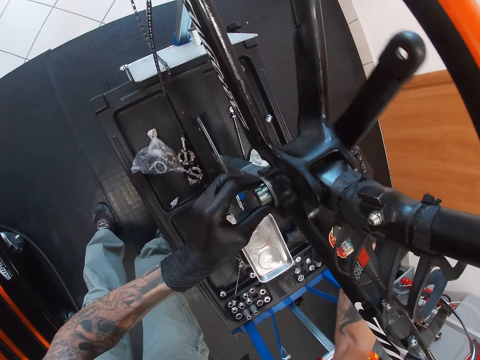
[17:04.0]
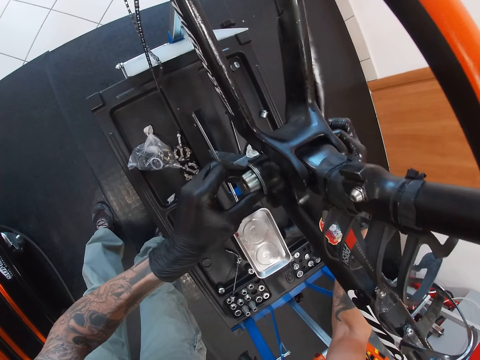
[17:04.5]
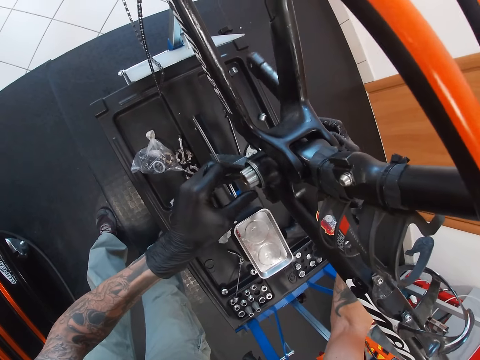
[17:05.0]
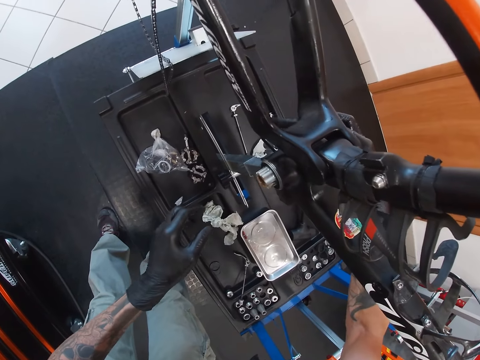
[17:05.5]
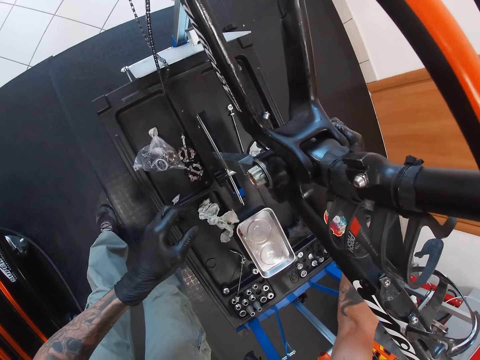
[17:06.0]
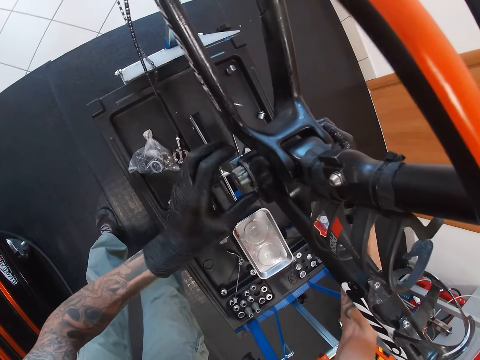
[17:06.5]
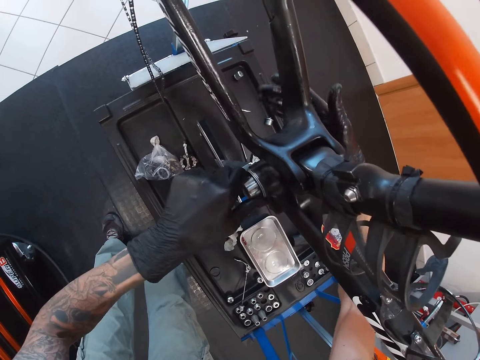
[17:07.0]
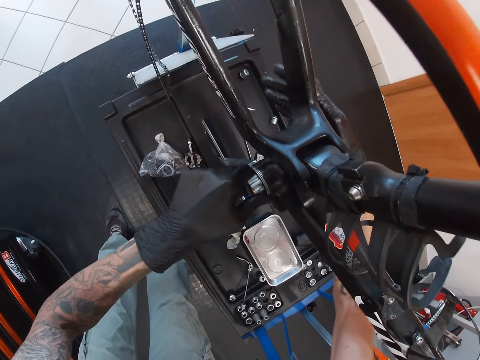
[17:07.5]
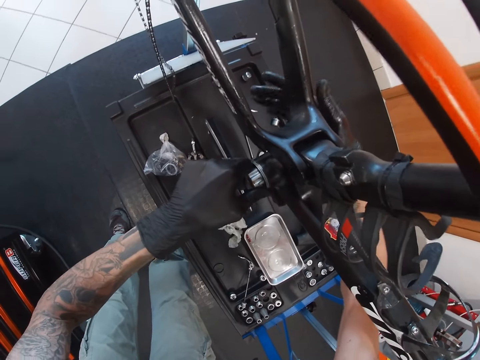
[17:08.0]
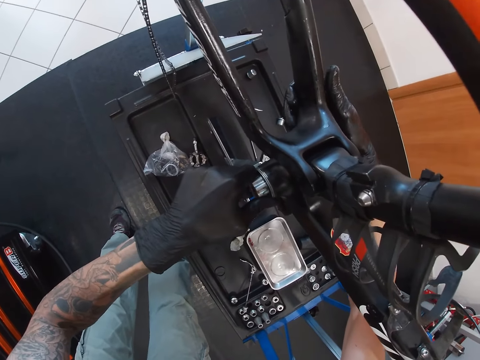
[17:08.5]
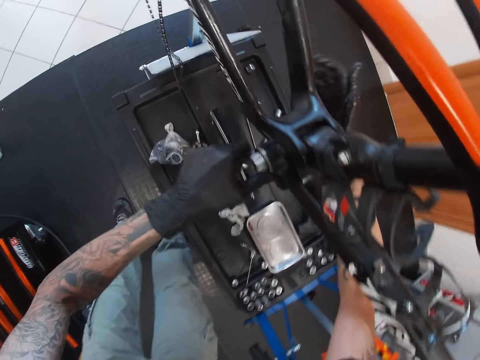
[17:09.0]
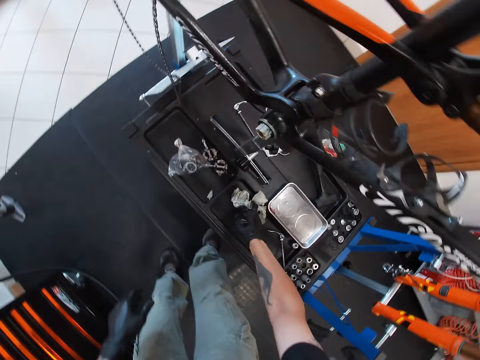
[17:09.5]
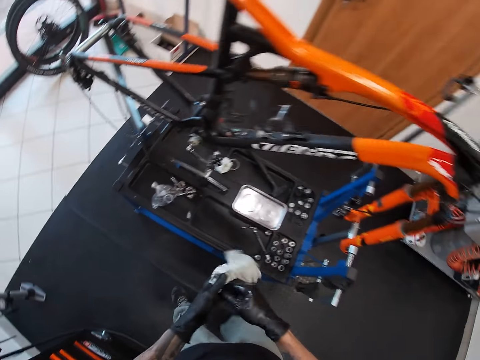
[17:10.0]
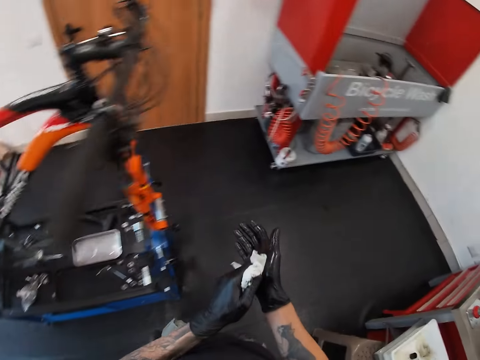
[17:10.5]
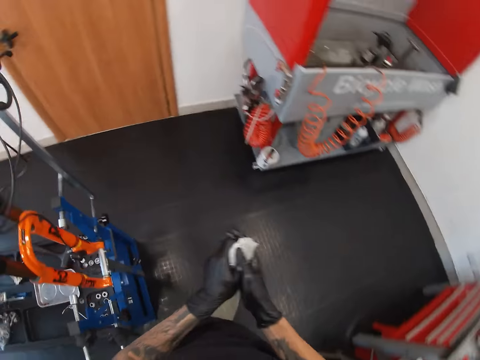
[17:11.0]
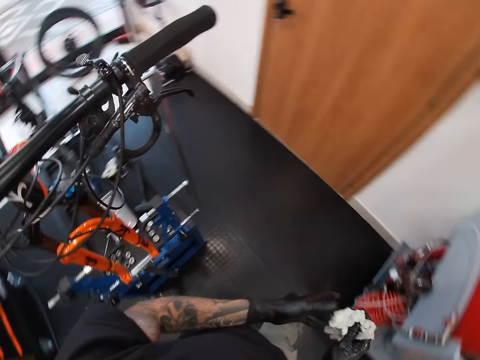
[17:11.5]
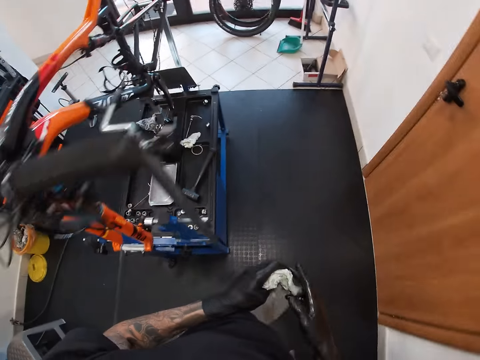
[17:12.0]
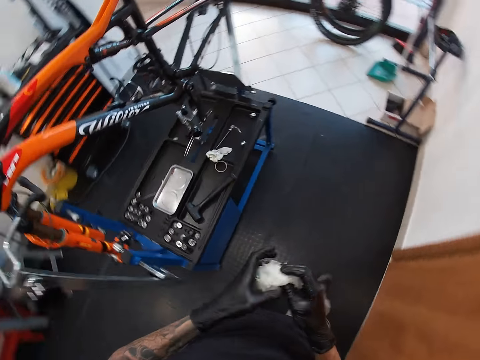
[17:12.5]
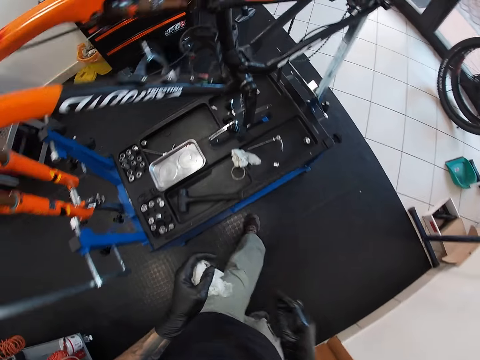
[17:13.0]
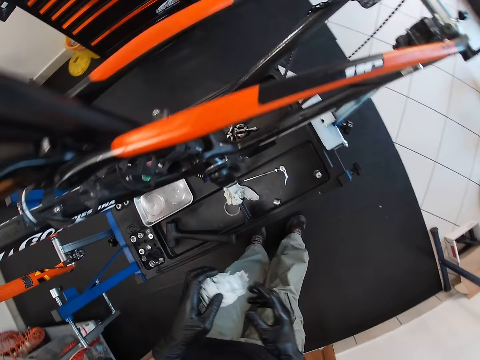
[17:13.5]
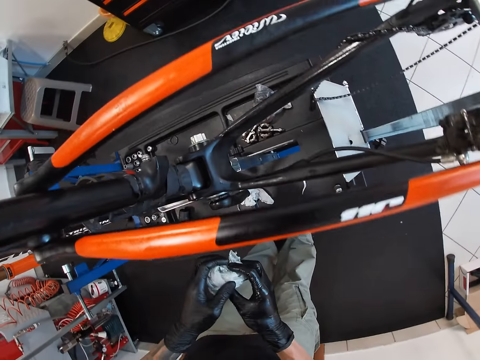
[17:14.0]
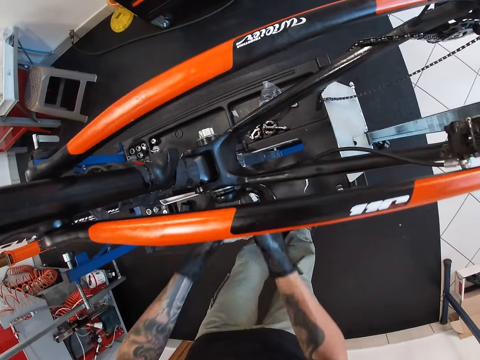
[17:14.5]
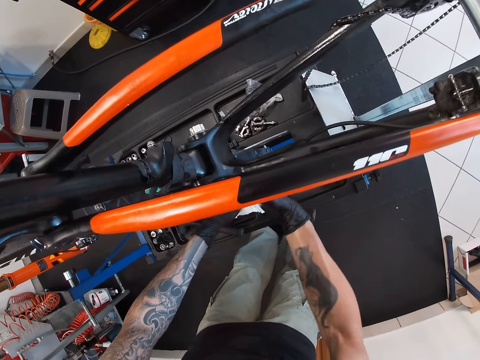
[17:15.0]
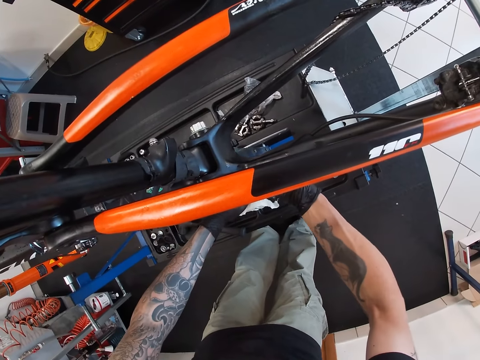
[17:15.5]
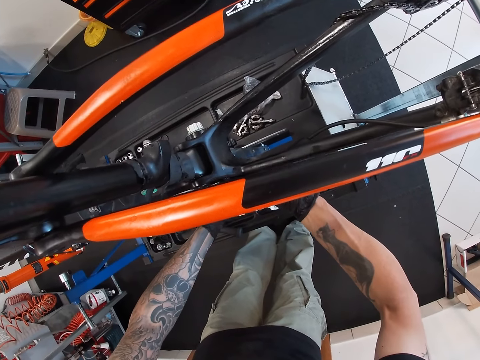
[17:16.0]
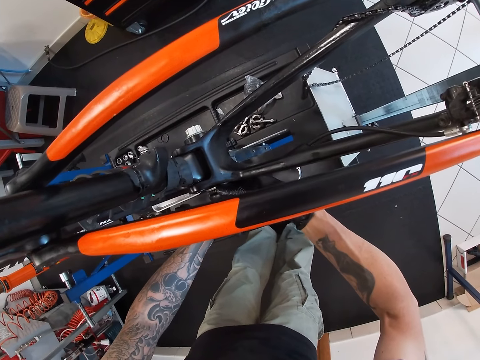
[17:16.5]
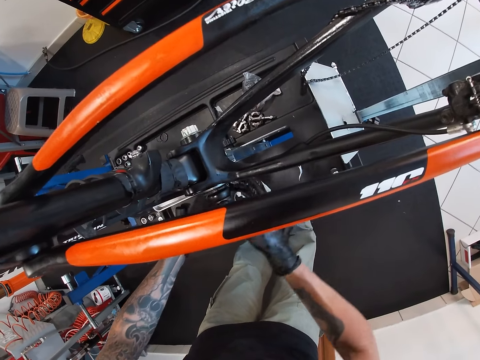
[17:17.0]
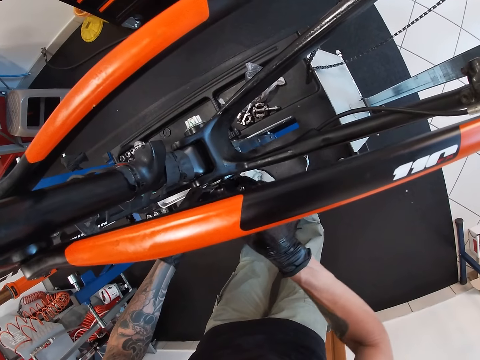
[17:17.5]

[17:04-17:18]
The camera wearer swings the pedal arm. He adjusts the power meter with his hands. He examines the bicycle. He moves both hands. He picks up the tissue paper from the work table with his right hand. He walks around. He cleans both hands with the tissue paper. He looks at the bicycle. He examines the bicycle. He adjusts the power meter with both hands.

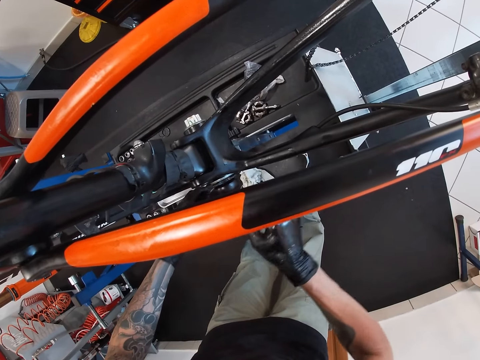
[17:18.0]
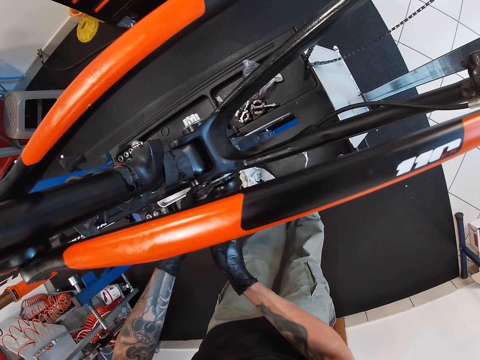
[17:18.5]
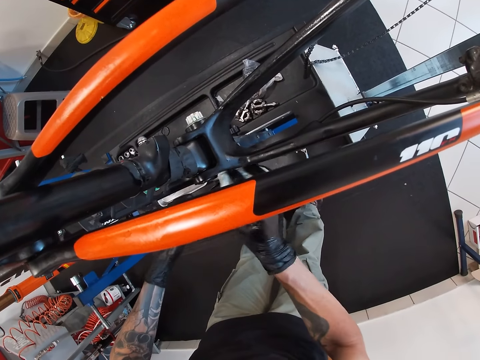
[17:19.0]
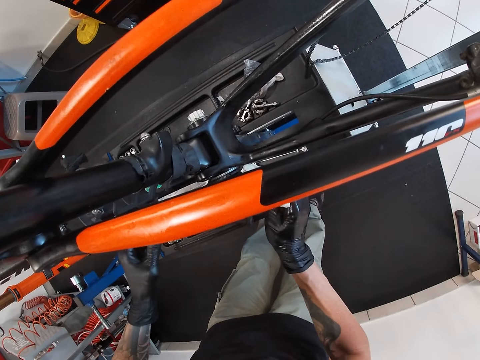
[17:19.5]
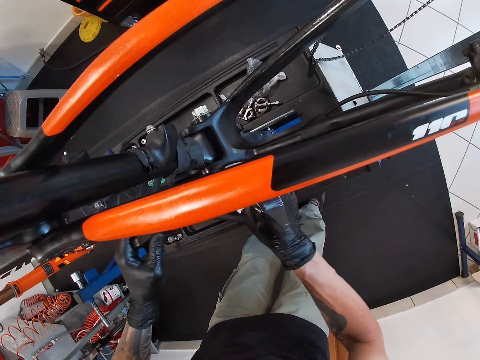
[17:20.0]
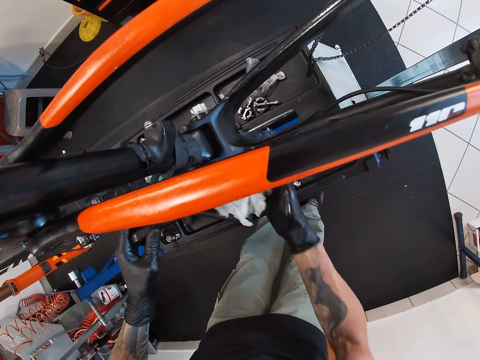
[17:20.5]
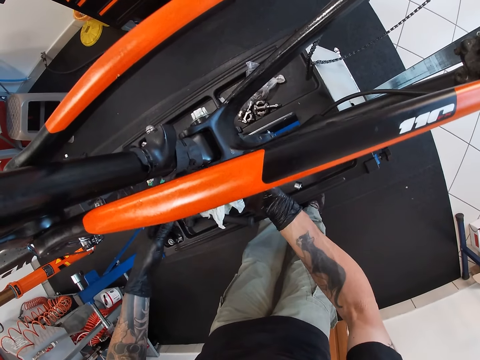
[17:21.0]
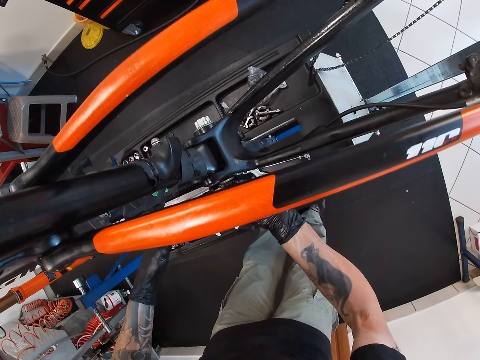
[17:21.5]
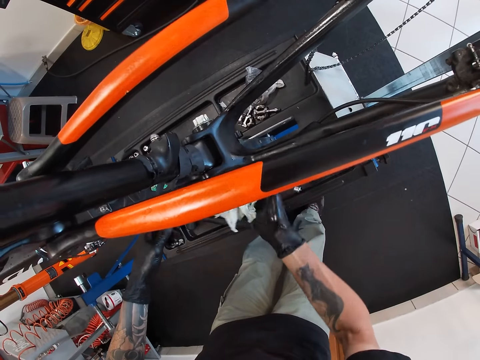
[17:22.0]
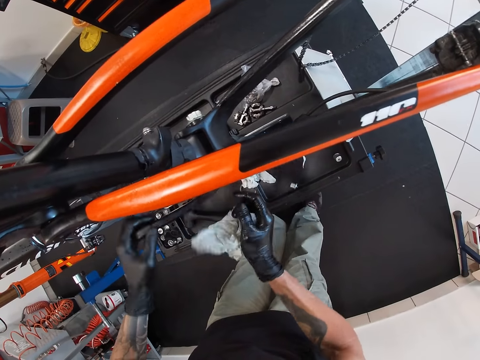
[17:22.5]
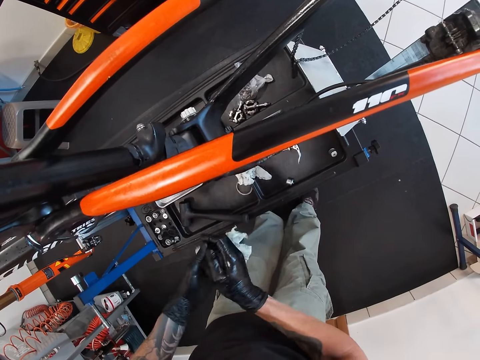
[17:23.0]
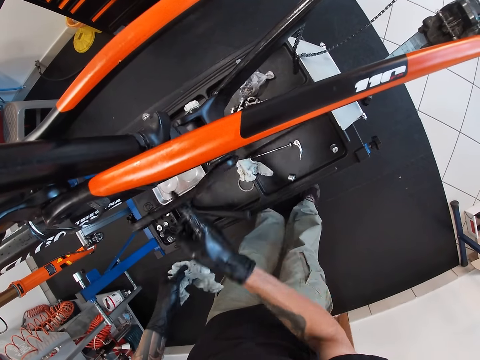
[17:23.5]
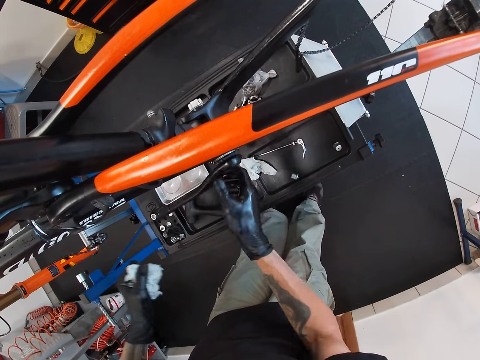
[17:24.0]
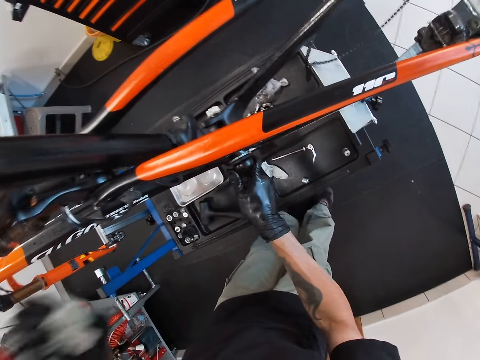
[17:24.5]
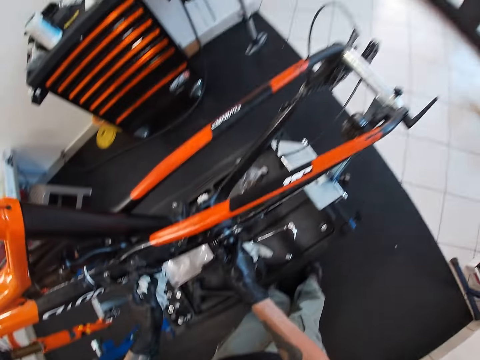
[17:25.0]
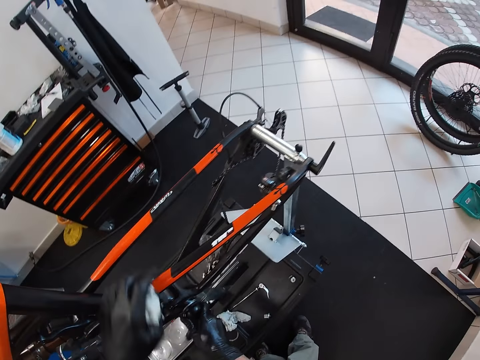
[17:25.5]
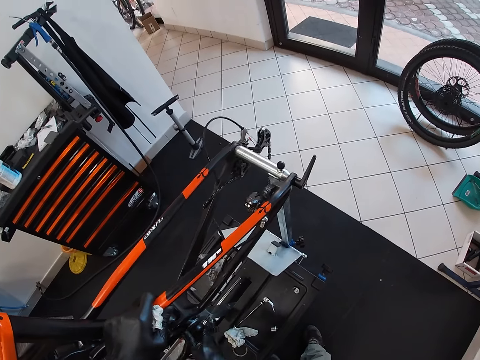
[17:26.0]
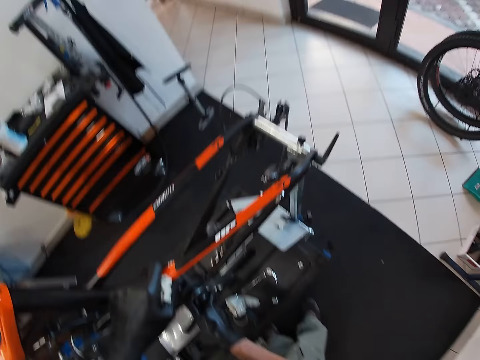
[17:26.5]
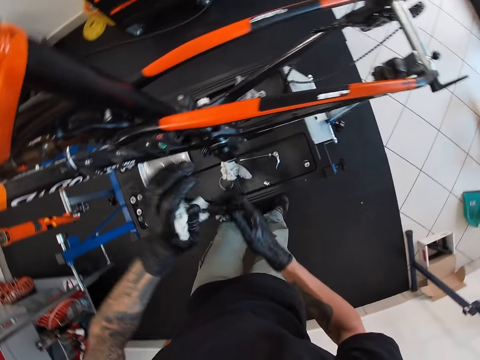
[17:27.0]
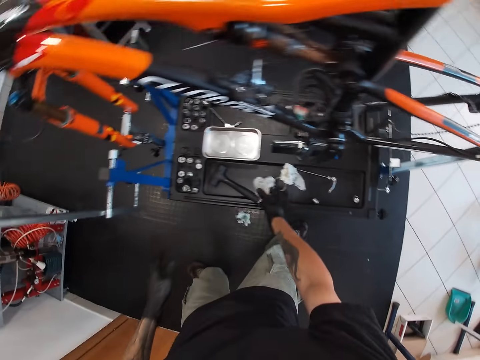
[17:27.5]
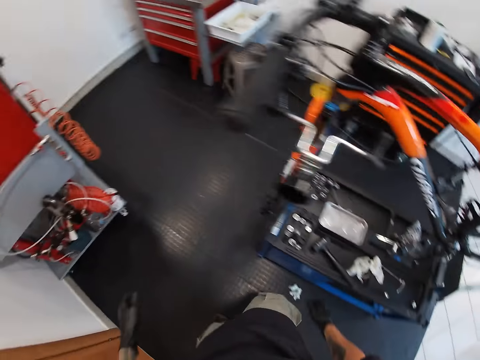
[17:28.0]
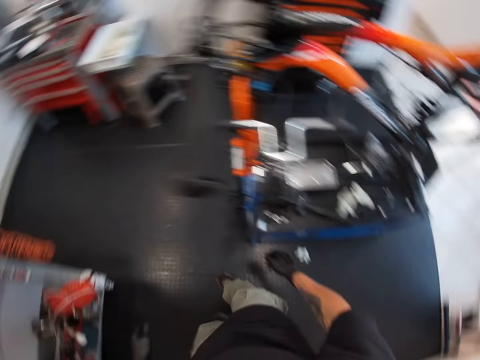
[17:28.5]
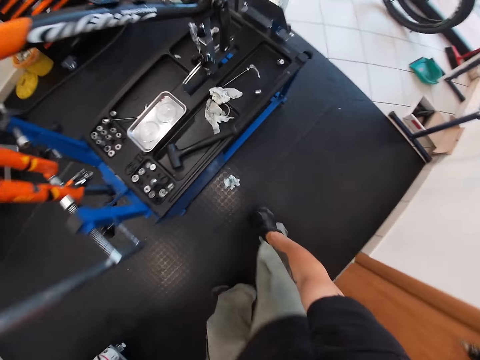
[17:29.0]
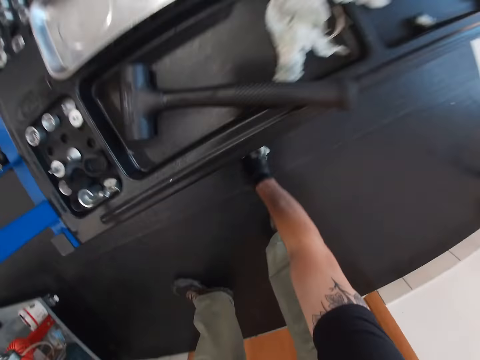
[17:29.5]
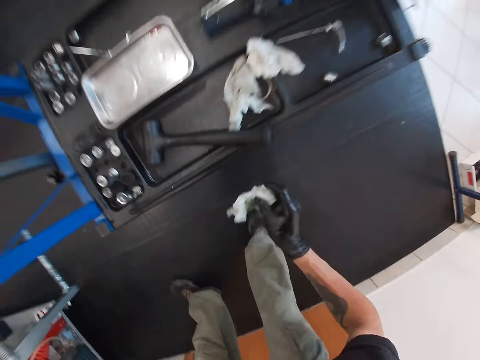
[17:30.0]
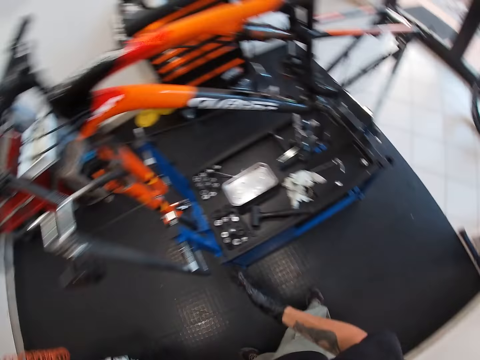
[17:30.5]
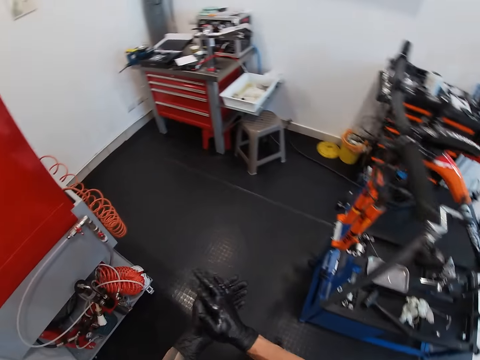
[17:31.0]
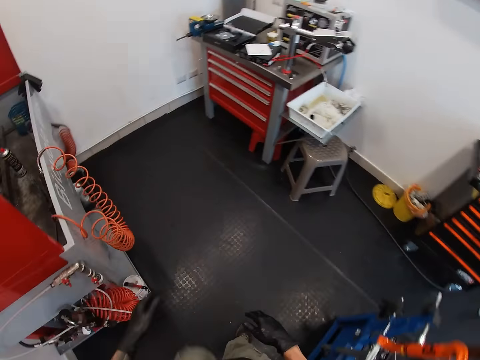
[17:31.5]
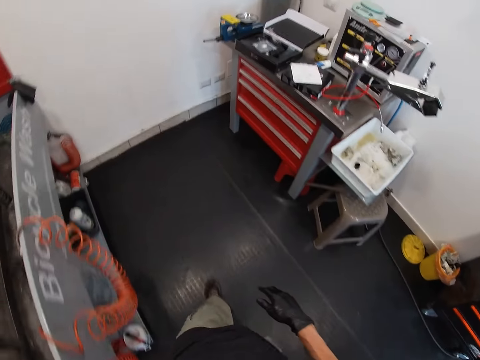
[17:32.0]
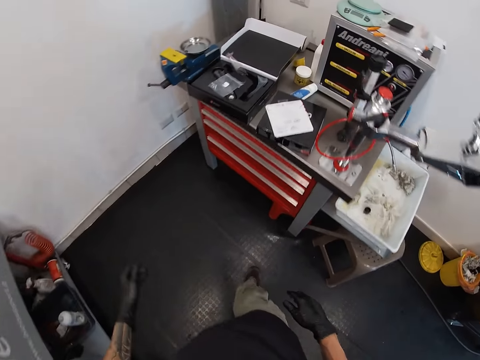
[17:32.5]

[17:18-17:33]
The camera wearer cleans the power meter area of the bicycle with the tissue with his right hand. He swings the pedal arm. He turns the bicycle with his right hand. He lifts both hands. He drops the tissue paper on the work table with his right hand. He walks around. He picks up a tissue paper from the floor with his right hand. He drops the tissue paper on the work table with his right hand. He walks away from the bicycle towards the tool trolley.
